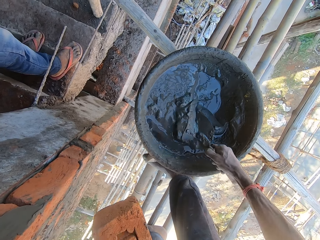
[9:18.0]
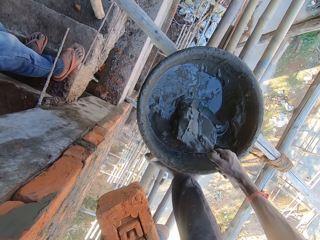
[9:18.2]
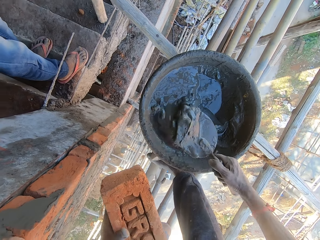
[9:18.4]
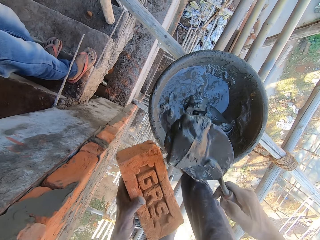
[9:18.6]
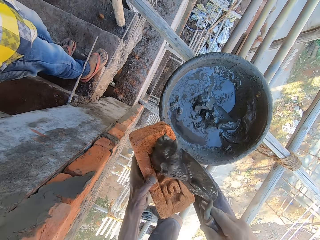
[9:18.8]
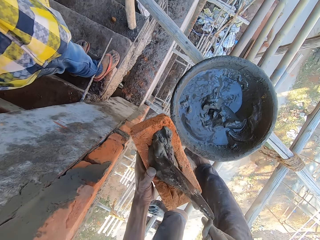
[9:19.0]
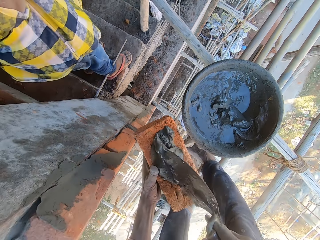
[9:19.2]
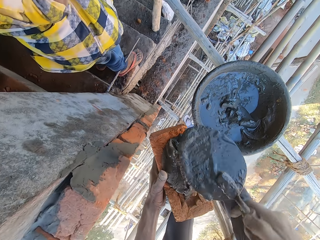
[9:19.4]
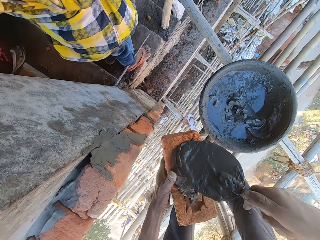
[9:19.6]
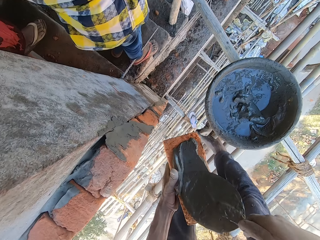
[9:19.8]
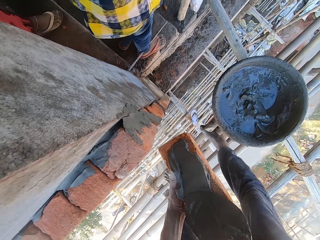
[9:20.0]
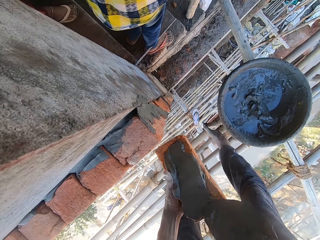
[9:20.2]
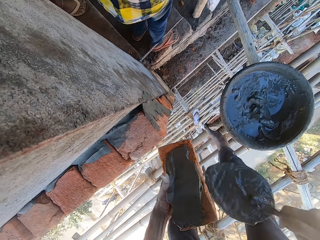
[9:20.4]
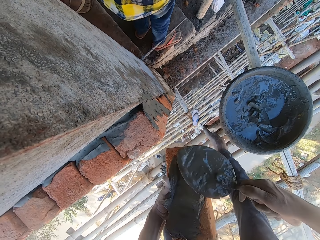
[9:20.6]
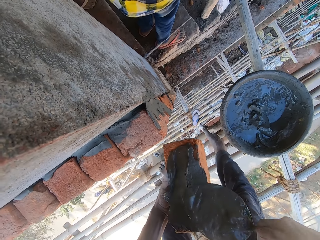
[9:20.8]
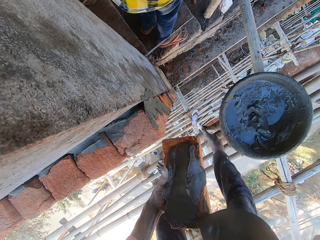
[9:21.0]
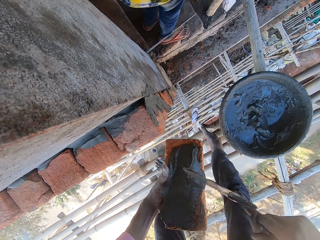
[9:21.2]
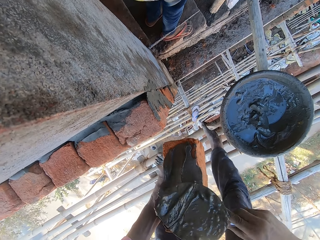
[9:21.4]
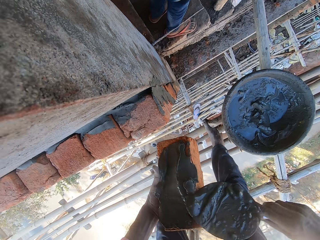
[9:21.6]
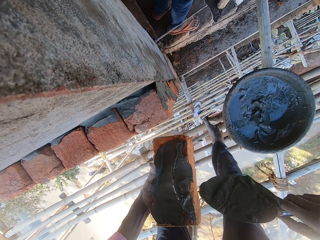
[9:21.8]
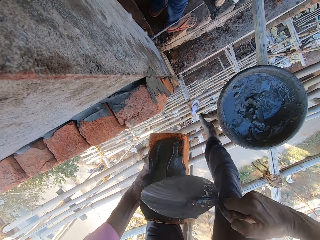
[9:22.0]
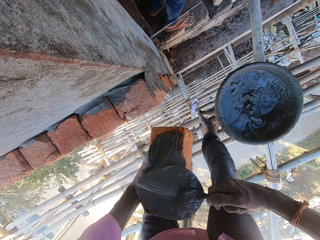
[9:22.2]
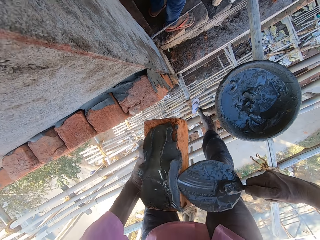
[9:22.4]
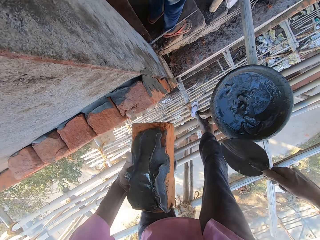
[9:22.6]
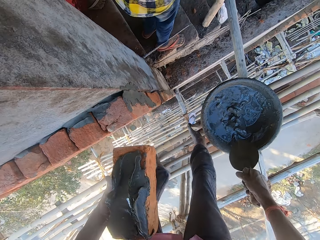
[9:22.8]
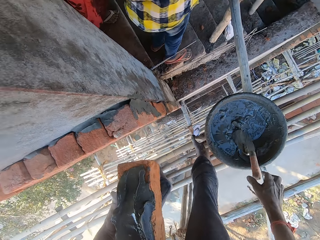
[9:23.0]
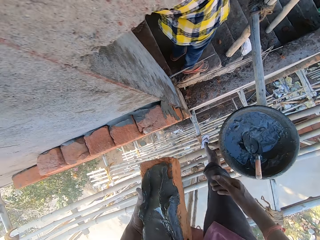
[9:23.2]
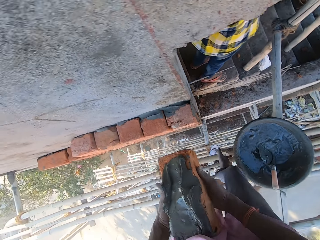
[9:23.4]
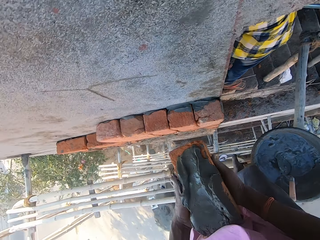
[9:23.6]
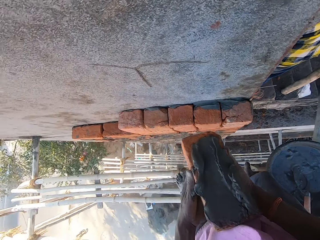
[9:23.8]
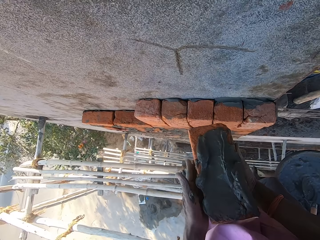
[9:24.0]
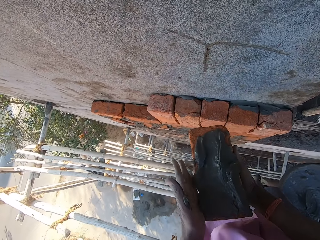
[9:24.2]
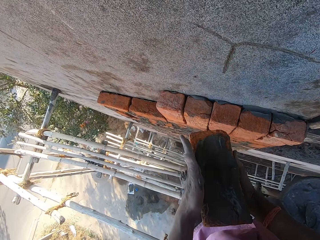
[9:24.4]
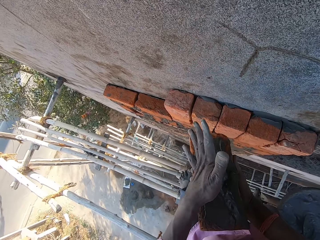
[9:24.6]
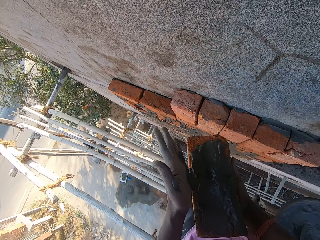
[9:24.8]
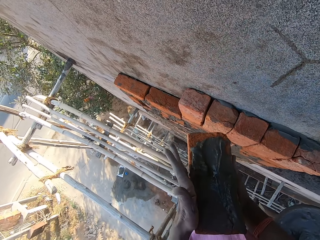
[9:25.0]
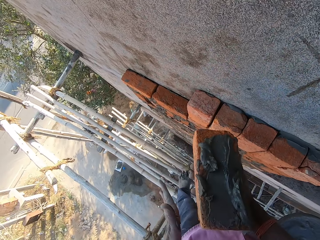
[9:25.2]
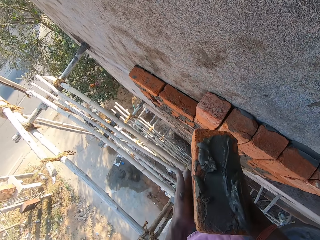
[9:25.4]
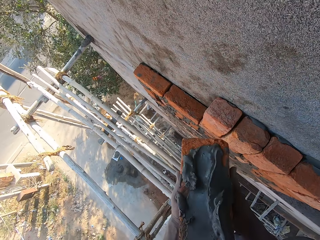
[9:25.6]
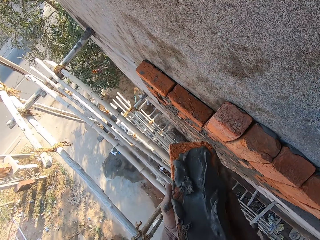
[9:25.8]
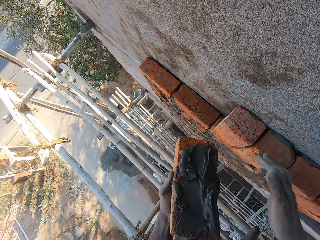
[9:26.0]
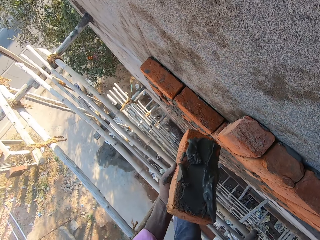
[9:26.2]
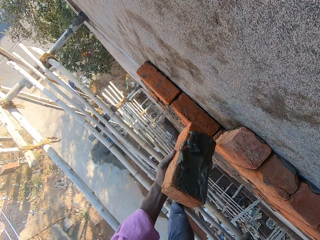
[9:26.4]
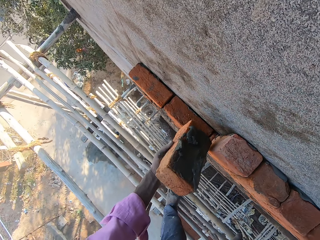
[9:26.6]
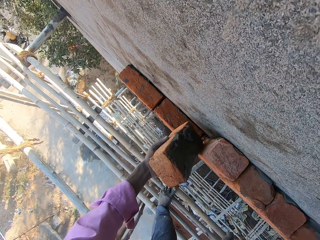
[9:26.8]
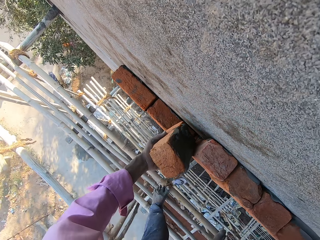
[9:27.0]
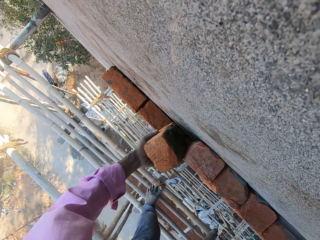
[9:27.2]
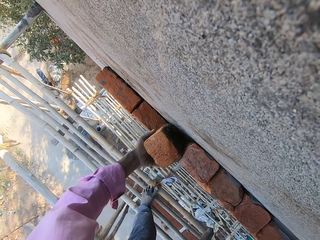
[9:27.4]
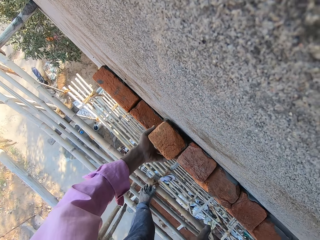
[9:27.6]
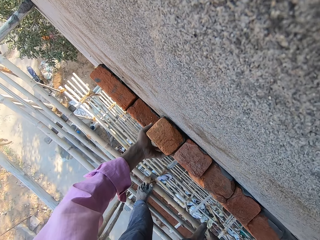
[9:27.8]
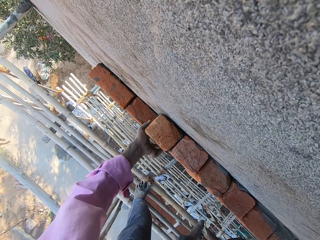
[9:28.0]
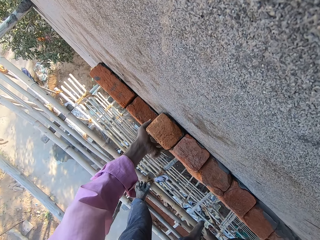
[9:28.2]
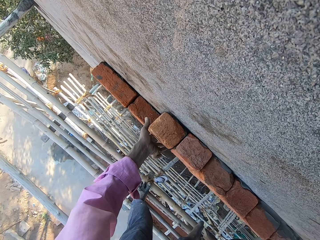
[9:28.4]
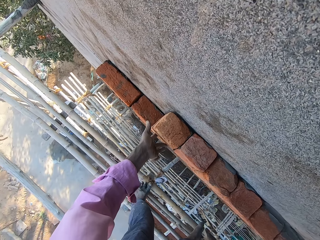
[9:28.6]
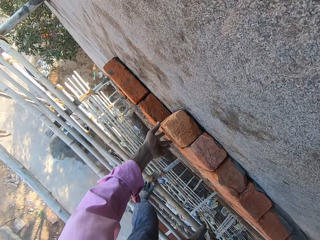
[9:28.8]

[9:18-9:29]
The camera wearer takes mortar from the head pan with the hand trowel in his right hand. He puts the mortar on the brick in his left hand with the hand trowel in his right hand. He drops the hand trowel in the head pan with his right hand. He holds the brick with both hands. He holds the brick with his left hand. He fixes the brick on the wall with his left hand.

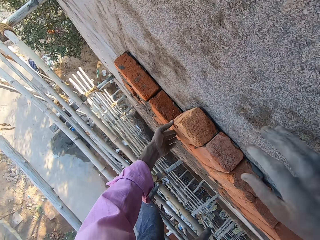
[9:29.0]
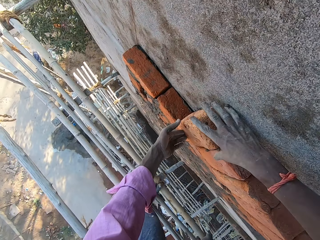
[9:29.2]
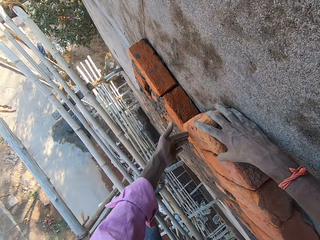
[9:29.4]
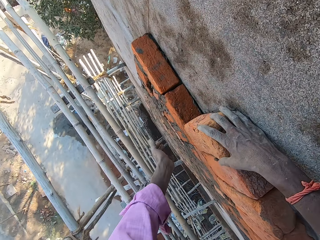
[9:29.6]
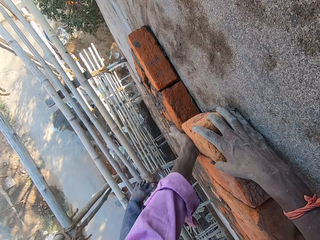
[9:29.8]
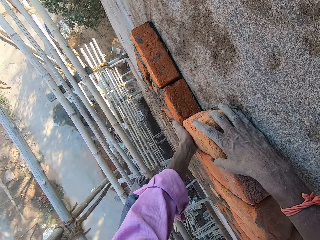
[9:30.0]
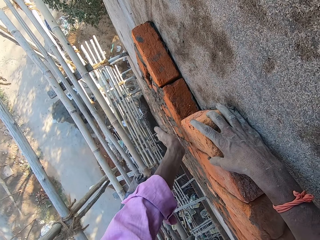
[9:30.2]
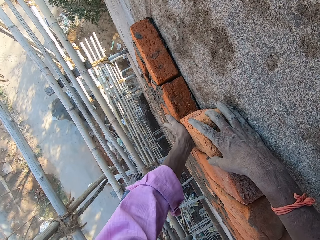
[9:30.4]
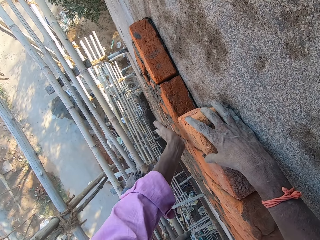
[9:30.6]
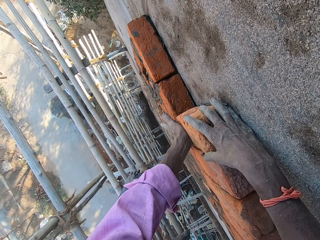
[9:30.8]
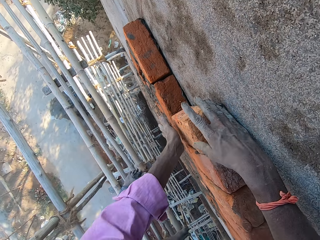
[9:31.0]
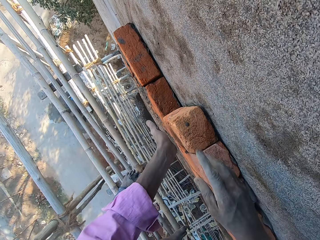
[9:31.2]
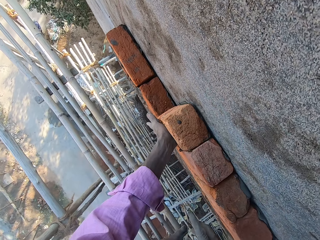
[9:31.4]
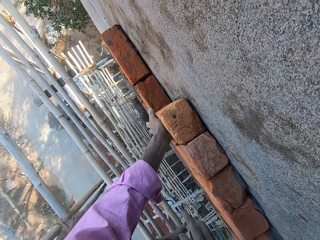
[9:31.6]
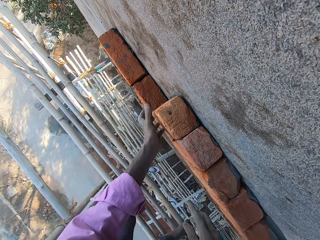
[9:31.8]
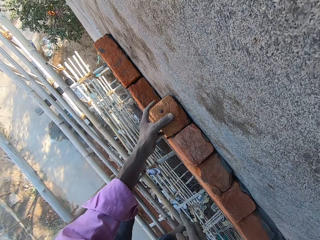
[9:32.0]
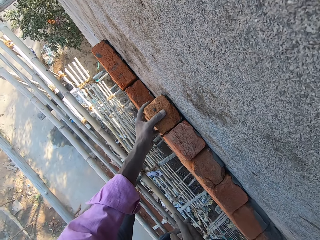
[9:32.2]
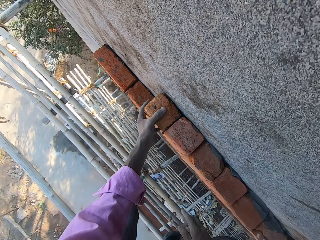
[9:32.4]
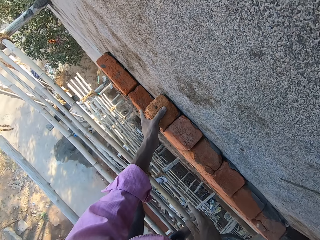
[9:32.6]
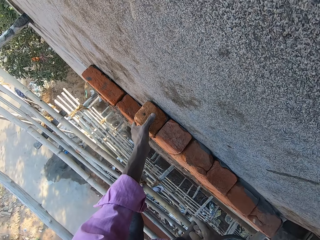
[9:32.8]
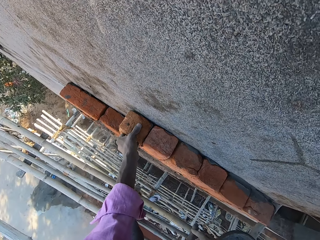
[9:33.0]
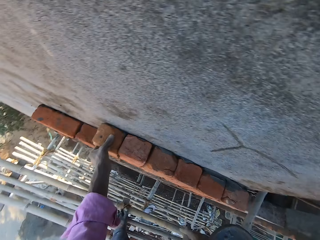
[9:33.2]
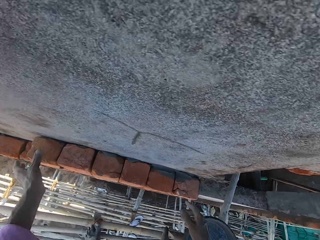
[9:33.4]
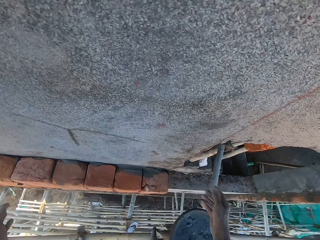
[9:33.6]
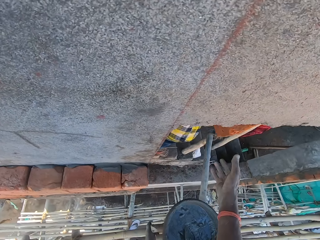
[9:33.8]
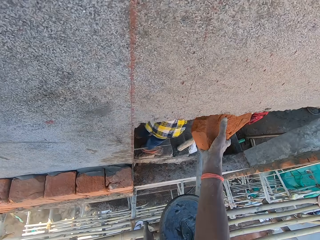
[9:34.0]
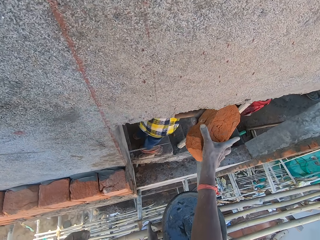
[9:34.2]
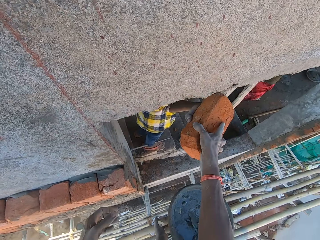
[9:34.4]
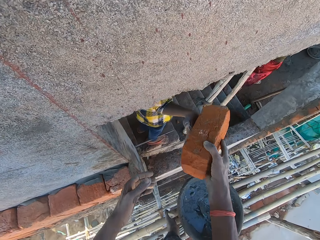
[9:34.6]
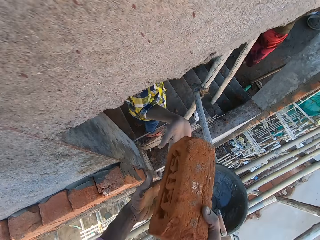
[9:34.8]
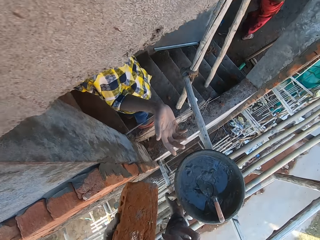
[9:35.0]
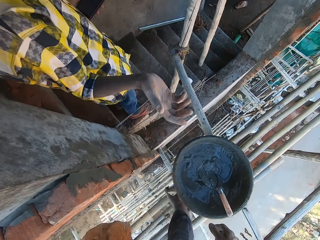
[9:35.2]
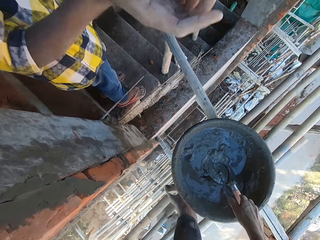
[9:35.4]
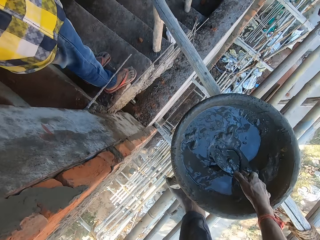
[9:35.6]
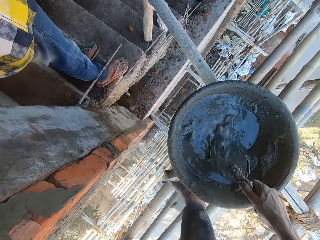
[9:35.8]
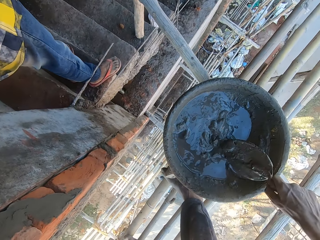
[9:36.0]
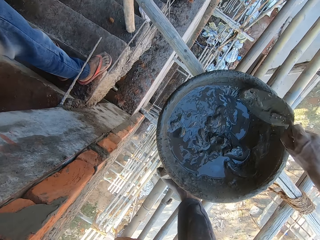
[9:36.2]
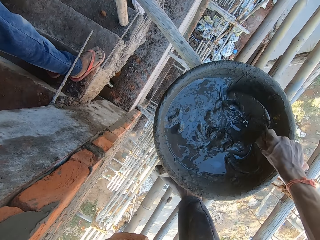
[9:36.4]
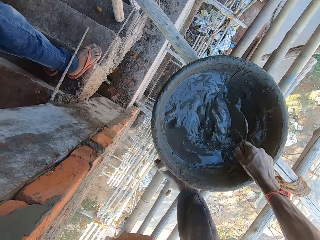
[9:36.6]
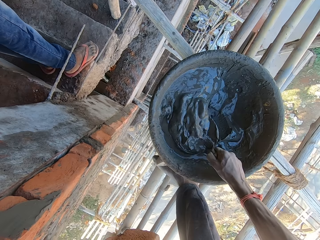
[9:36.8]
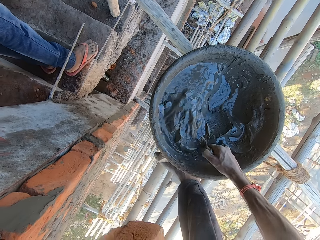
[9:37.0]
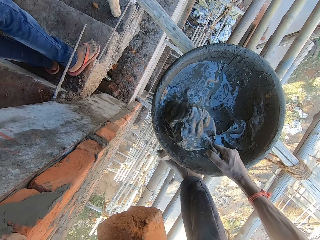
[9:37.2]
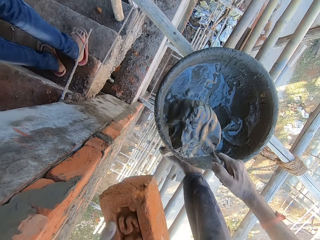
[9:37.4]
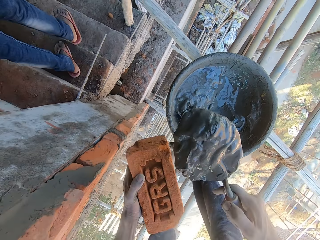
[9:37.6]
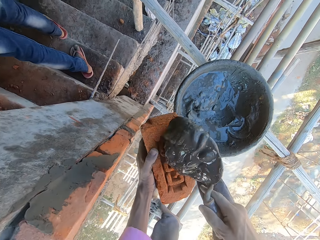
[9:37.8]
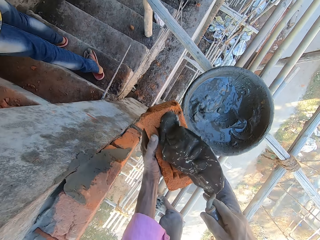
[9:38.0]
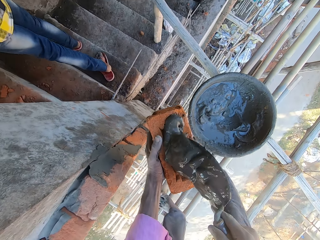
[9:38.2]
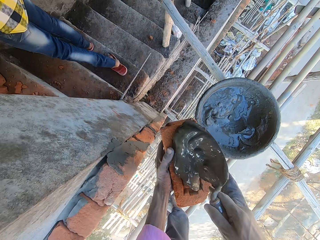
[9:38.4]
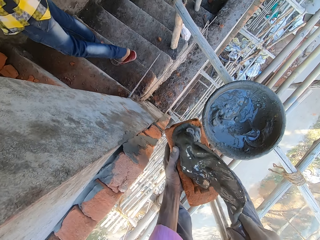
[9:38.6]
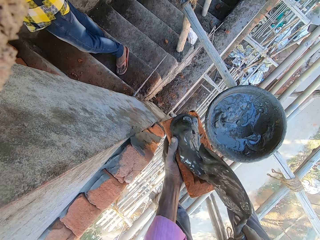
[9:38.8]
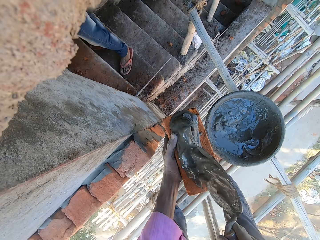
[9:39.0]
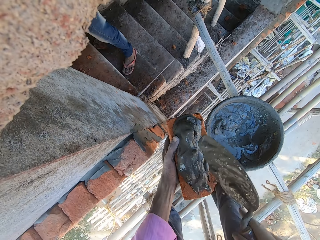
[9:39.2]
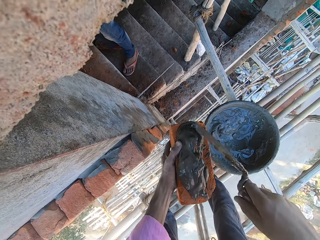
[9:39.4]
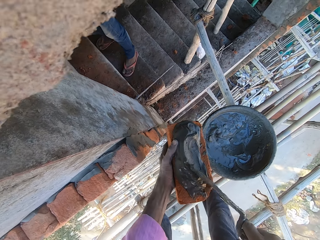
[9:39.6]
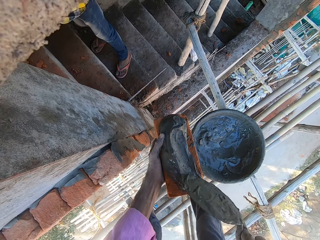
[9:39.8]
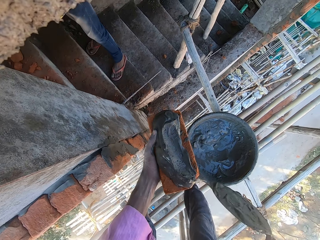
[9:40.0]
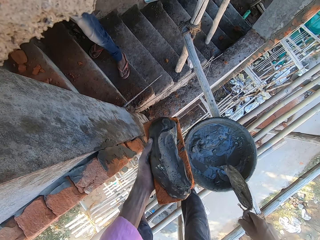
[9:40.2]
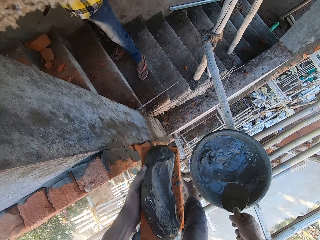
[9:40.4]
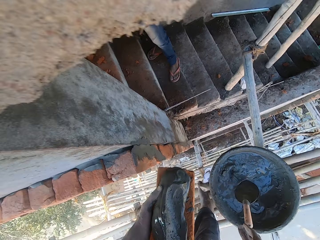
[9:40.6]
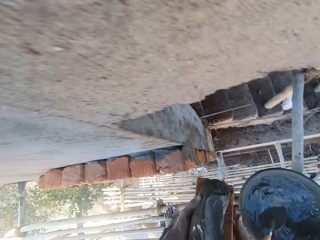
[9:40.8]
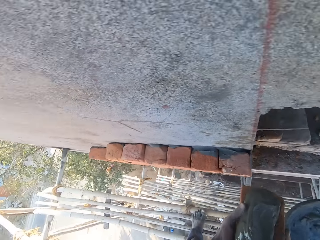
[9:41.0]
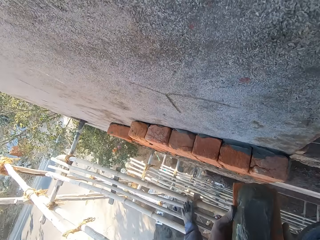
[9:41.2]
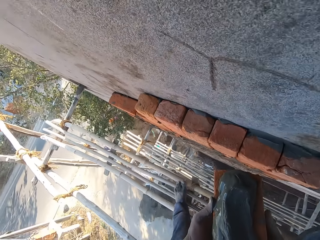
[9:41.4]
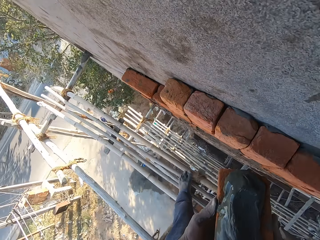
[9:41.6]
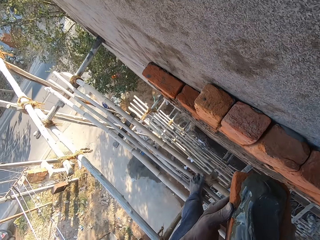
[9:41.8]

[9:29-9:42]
The camera wearer holds the brick with his right hand. He holds the brick with both hands. A man passes a brick to the camera wearer with his right hand. The camera wearer receives the brick from the man. He holds the brick with both hands. He holds the brick with his left hand. He holds the hand trowel with his right hand. He mixes mortar in the head pan with the hand trowel in his right hand. He takes the mortar from the head pan with the hand trowel in his right hand. He puts the mortar on the brick in his left hand with the hand trowel in his right hand. He drops the hand trowel in the head pan with his right hand.
